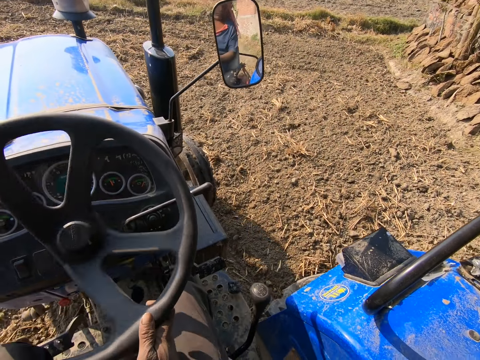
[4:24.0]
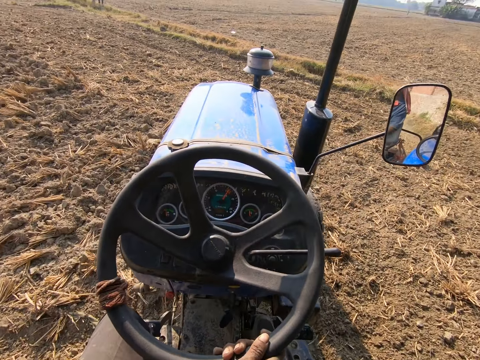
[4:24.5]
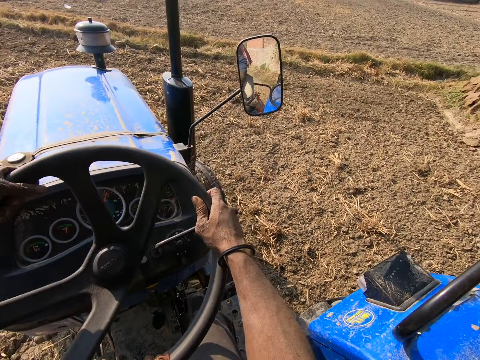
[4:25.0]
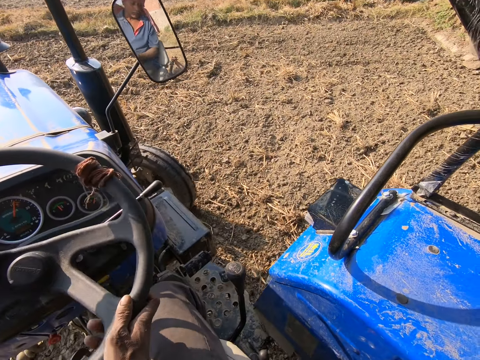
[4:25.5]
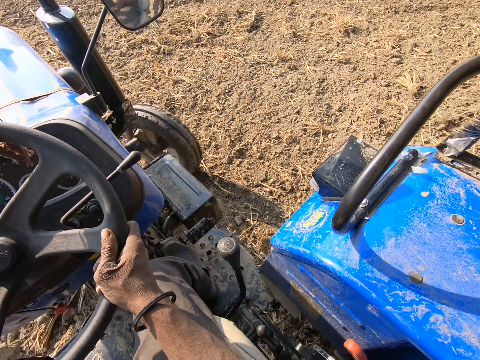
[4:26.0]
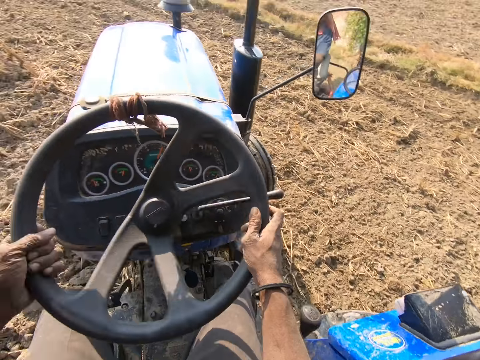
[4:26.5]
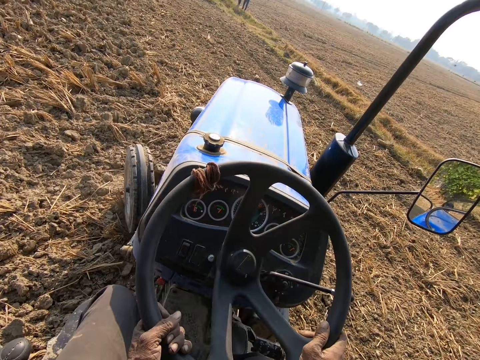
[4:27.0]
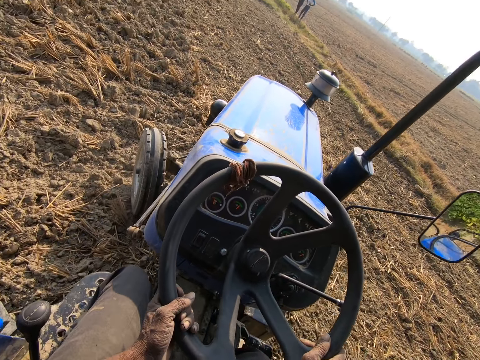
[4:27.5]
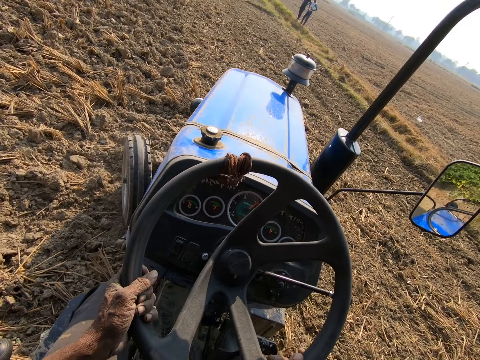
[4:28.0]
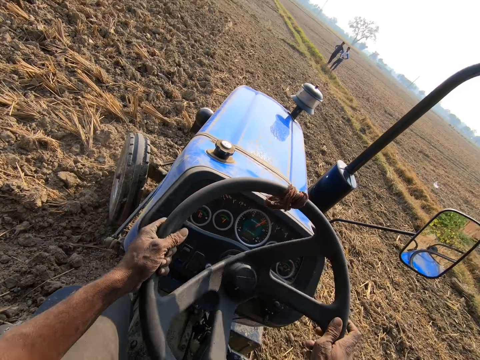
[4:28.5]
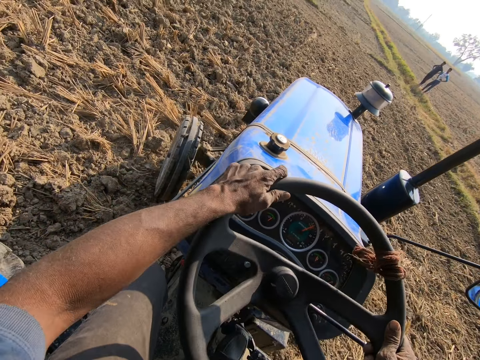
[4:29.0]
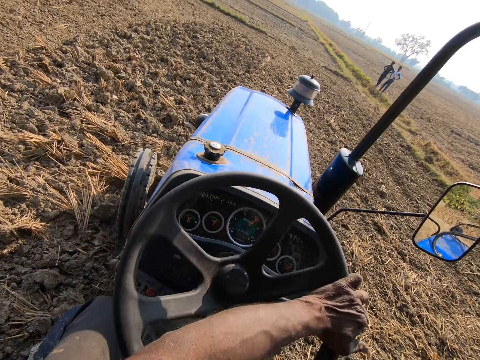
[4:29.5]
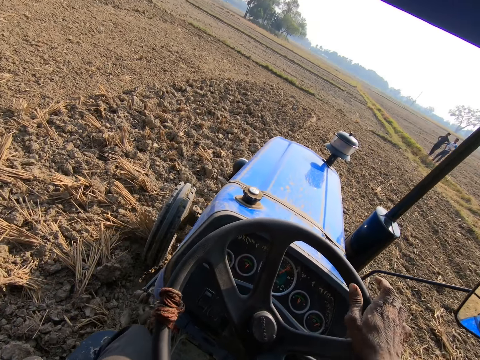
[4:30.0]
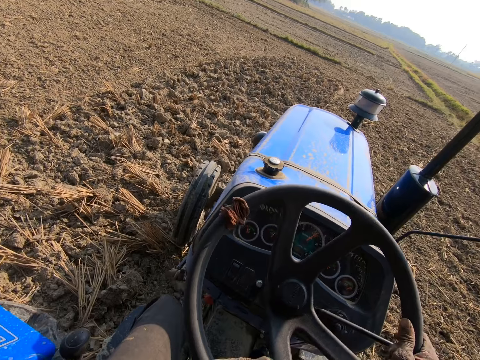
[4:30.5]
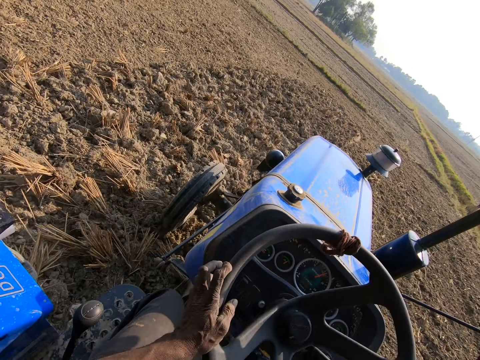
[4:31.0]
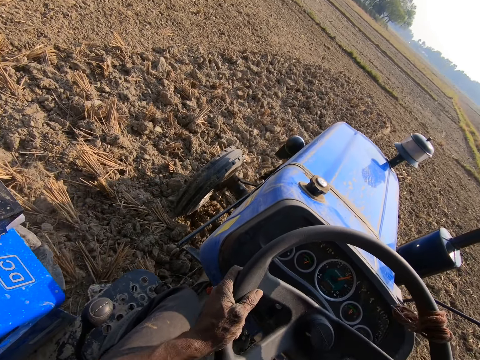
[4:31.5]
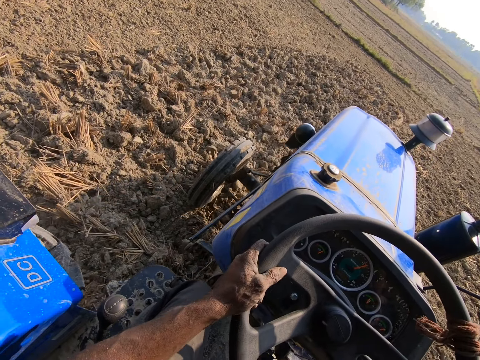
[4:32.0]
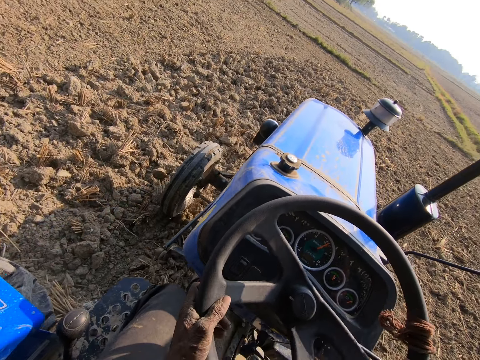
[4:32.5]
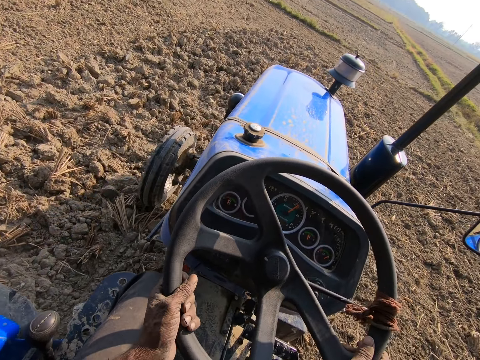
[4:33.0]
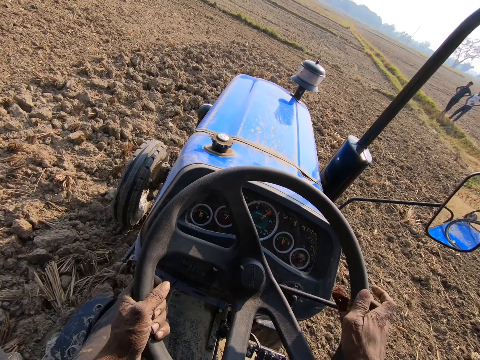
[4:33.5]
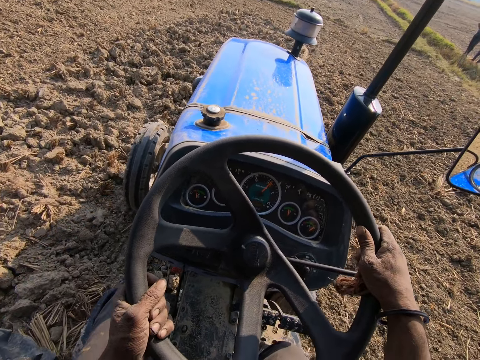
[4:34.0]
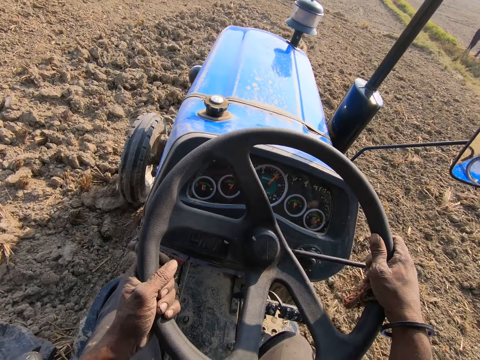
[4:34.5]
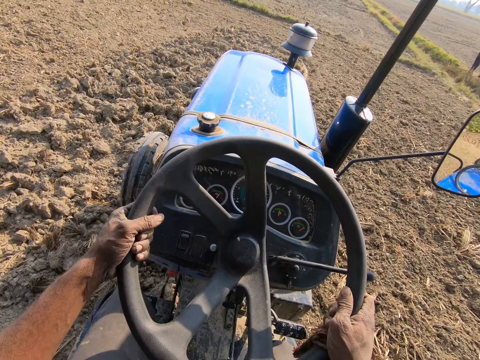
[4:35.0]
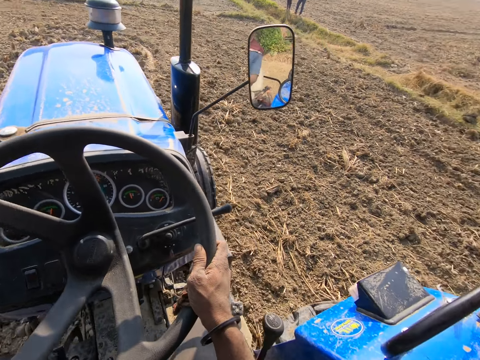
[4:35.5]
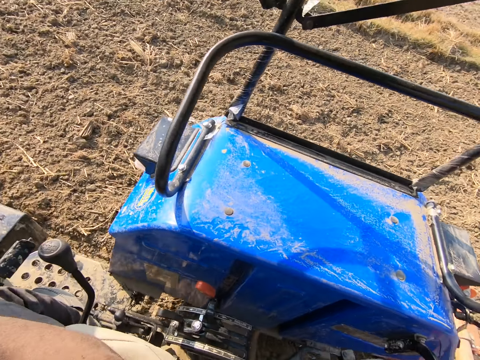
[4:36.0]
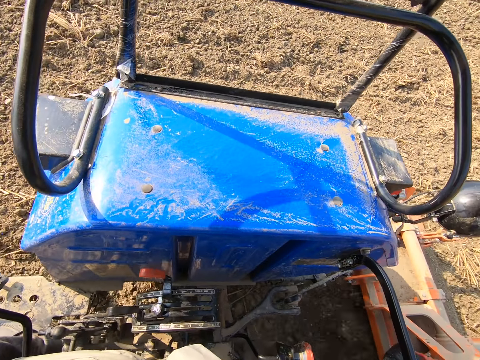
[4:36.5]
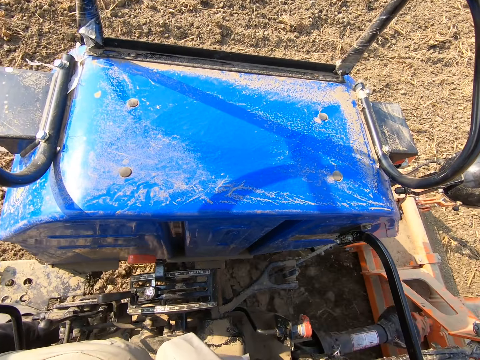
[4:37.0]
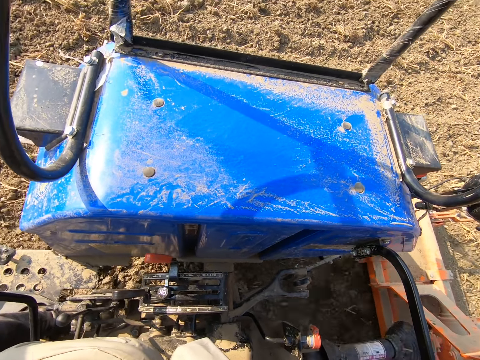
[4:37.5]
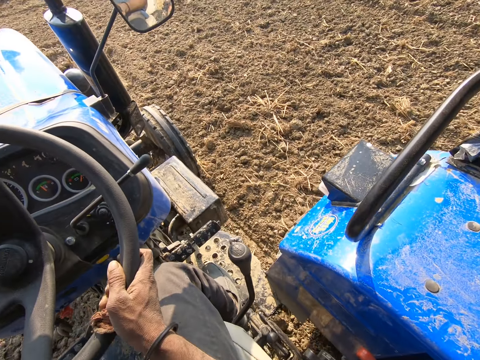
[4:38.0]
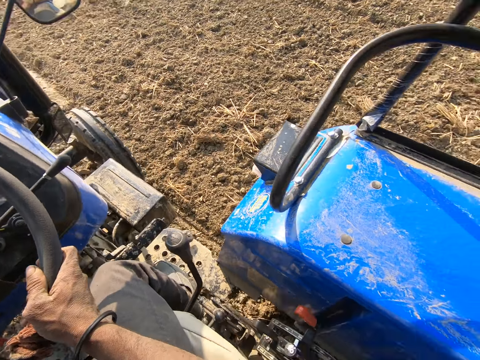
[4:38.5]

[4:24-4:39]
The camera wearer turns the tractor. They plough the farm.

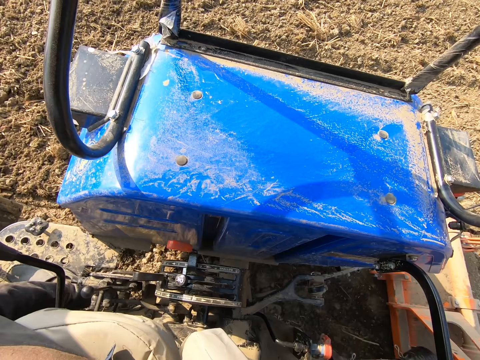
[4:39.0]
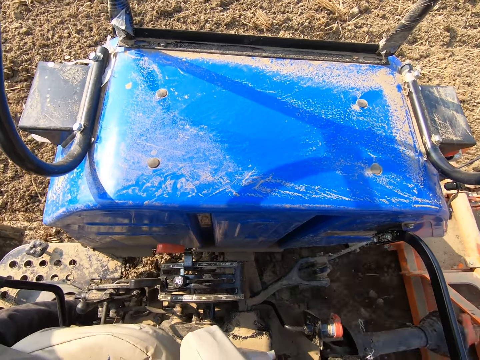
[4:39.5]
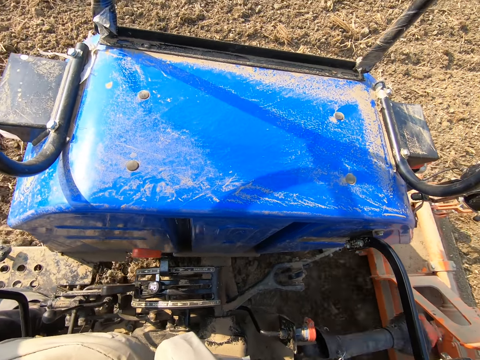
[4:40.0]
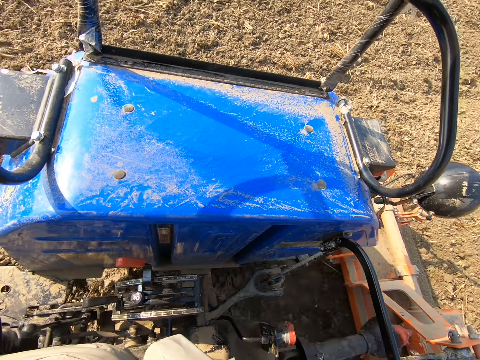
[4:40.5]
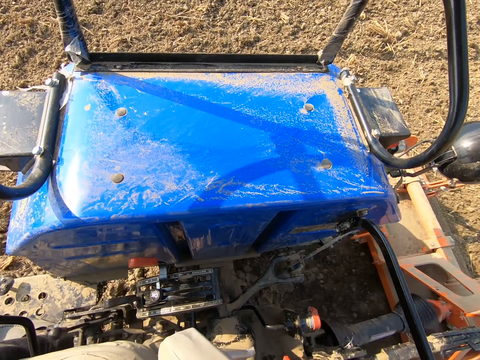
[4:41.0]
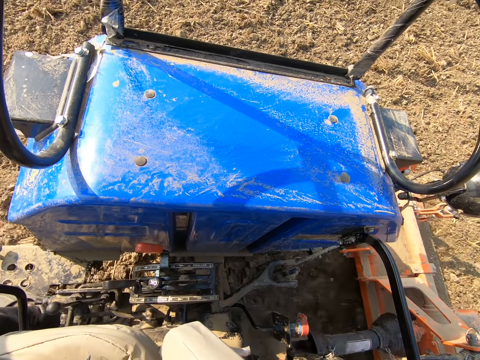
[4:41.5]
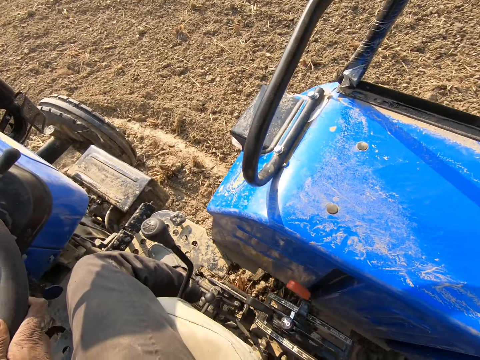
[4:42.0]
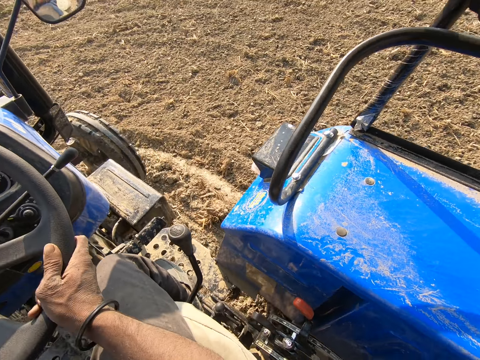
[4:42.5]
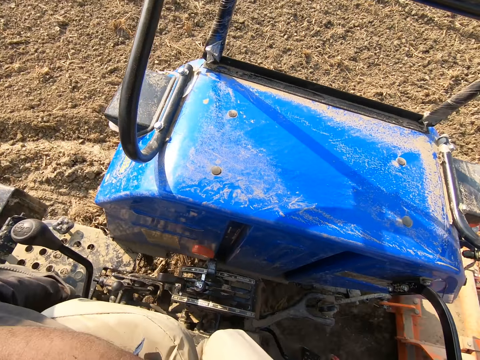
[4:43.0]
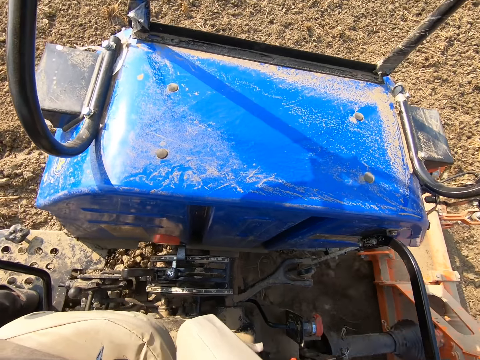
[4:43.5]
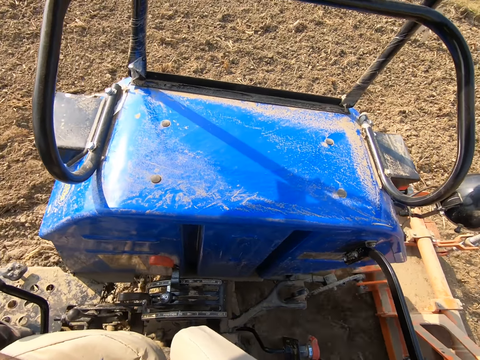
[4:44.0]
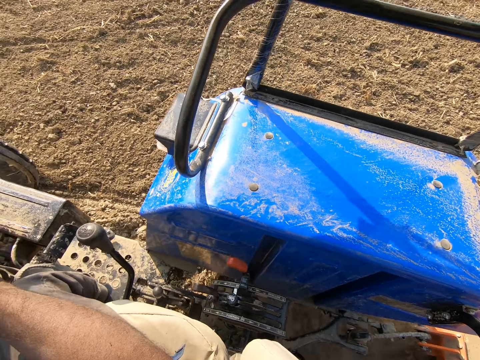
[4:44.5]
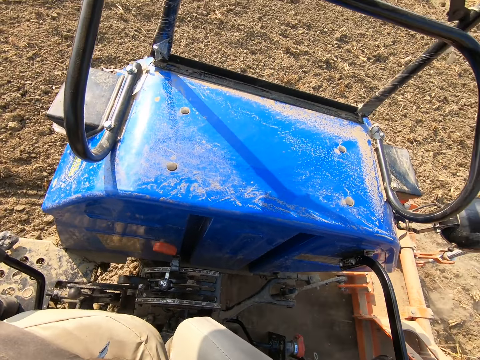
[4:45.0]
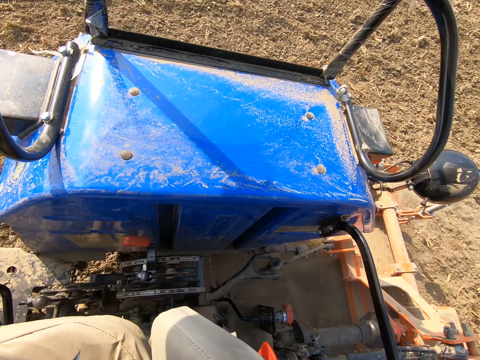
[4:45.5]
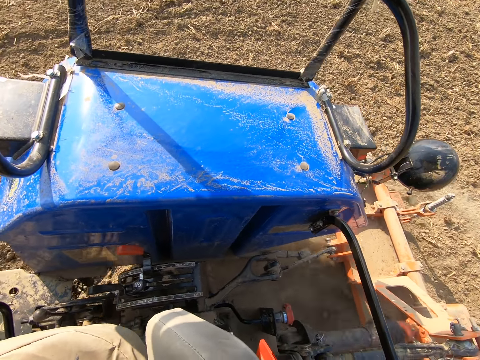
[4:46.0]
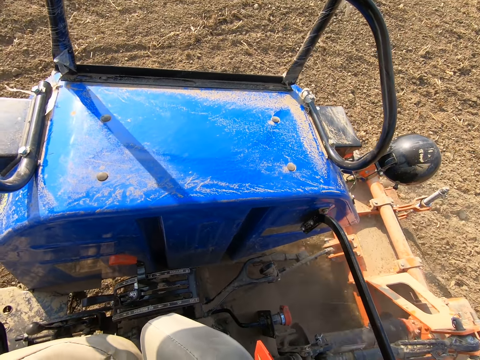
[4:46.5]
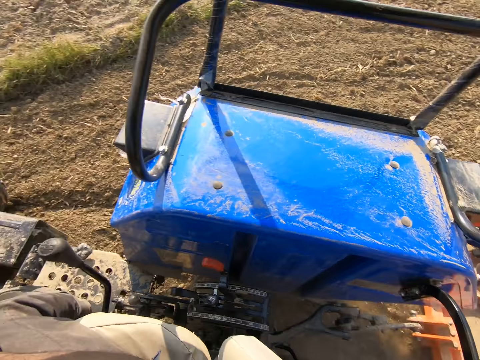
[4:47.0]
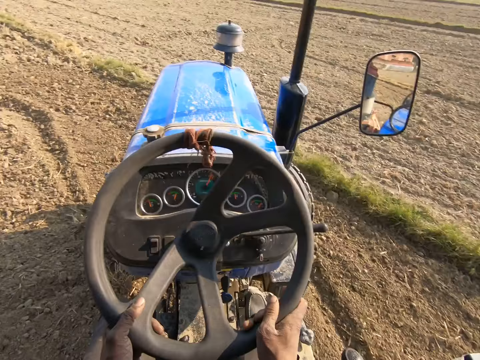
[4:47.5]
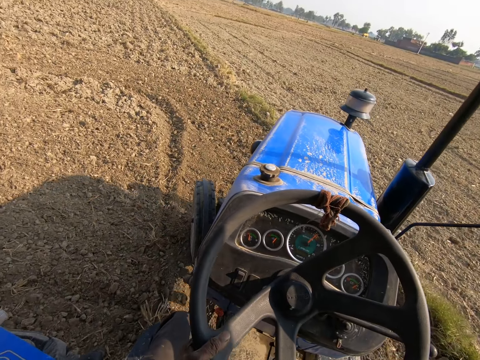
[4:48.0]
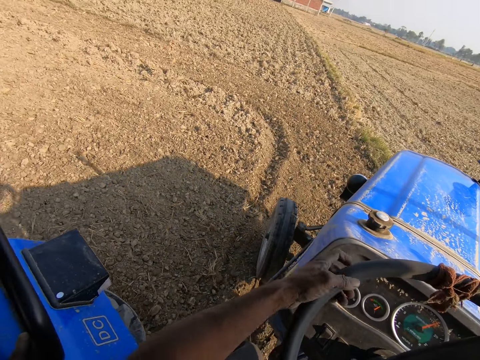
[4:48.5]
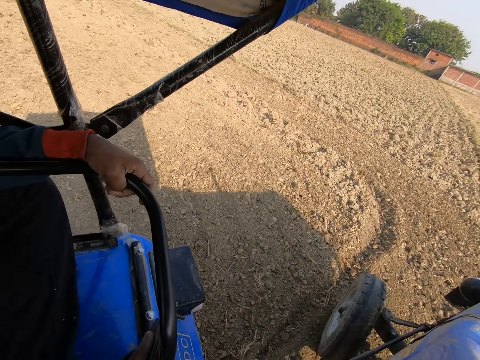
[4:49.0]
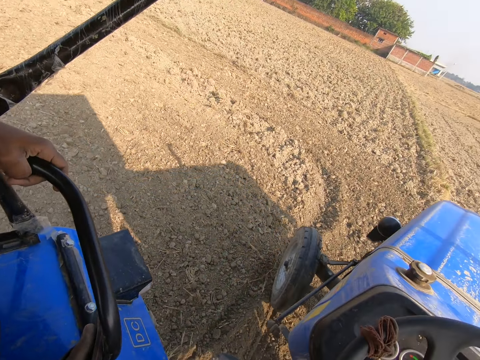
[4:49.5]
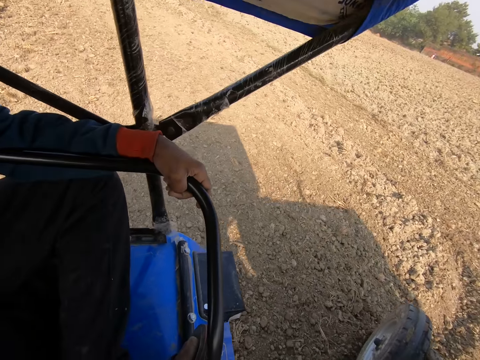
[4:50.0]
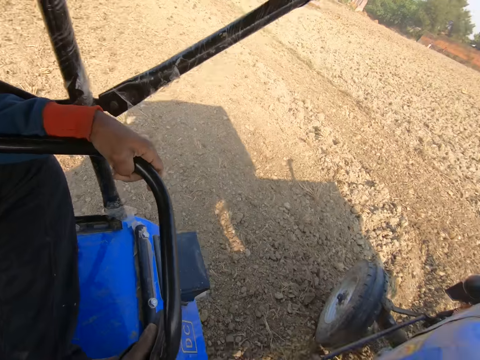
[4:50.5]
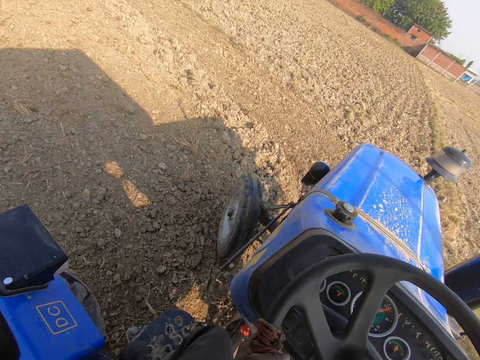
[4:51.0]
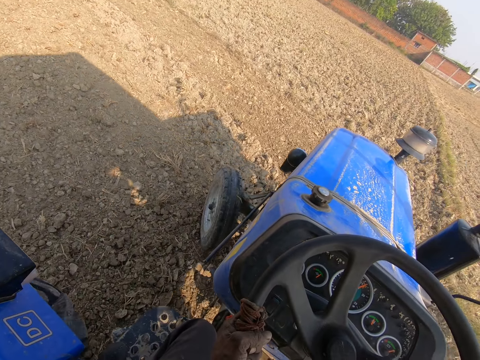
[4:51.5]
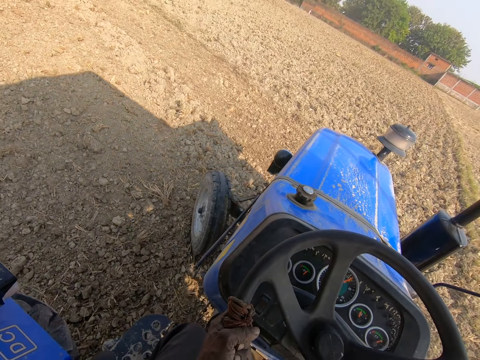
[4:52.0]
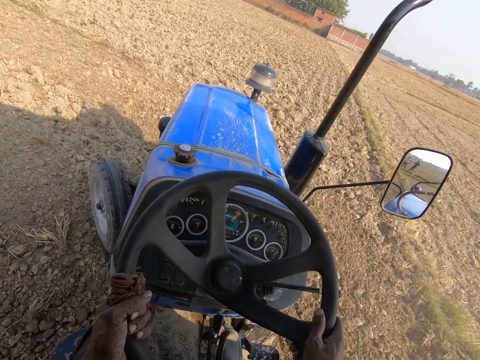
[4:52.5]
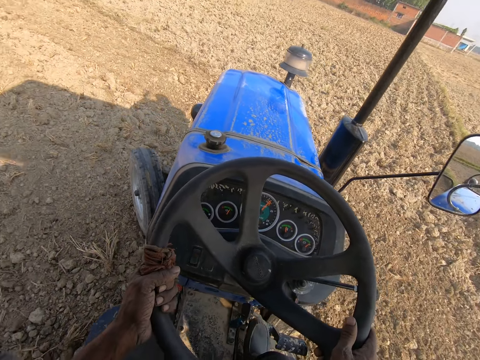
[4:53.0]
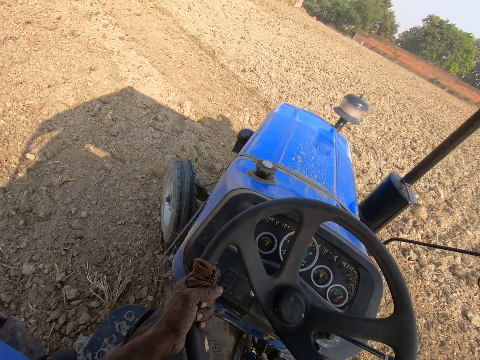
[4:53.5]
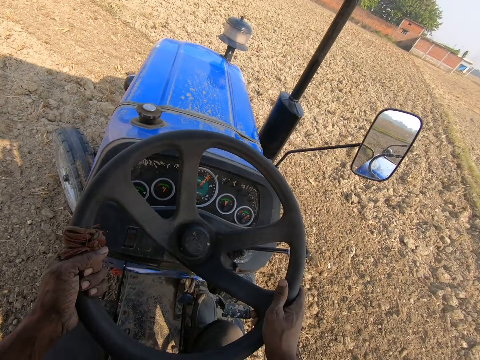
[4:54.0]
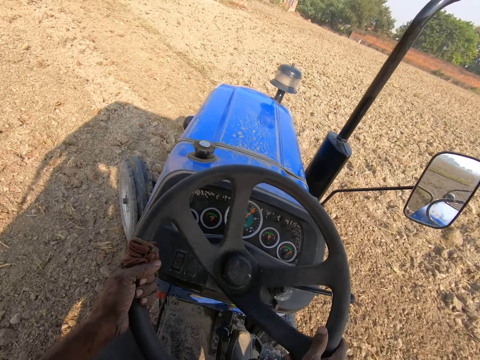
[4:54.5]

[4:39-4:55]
The camera wearer drives a tractor on the farm. They look around. A man holds the tractor. The camera wearer drives the tractor on the farm.
